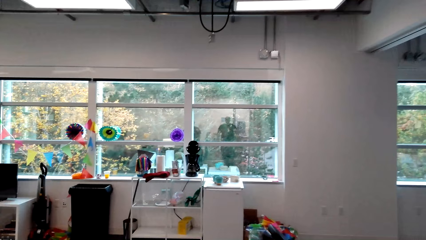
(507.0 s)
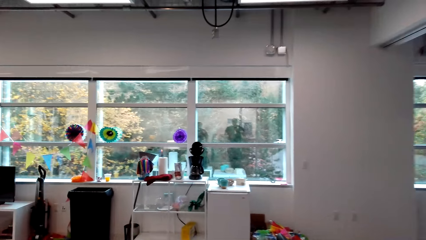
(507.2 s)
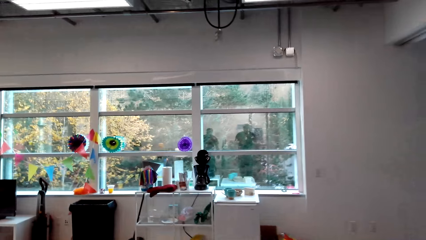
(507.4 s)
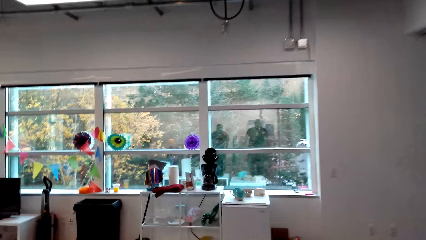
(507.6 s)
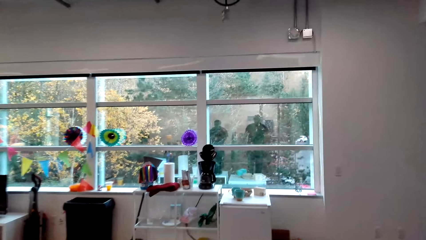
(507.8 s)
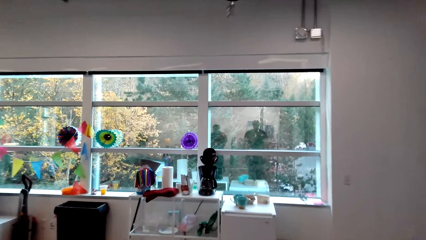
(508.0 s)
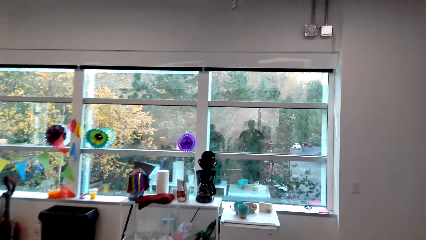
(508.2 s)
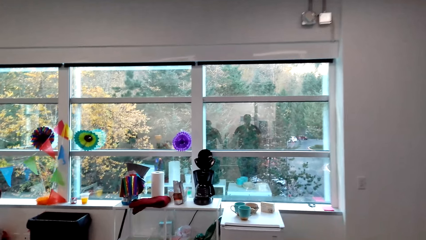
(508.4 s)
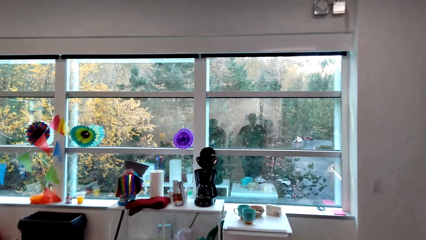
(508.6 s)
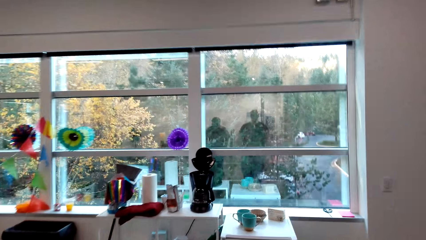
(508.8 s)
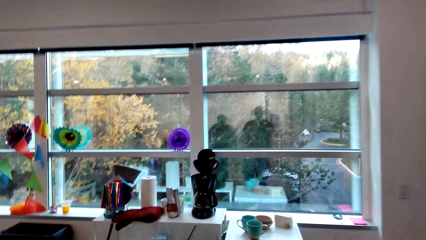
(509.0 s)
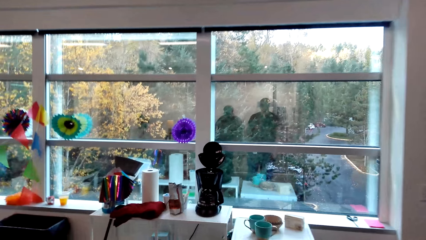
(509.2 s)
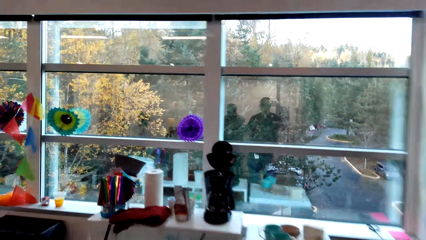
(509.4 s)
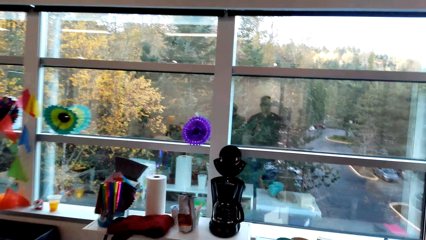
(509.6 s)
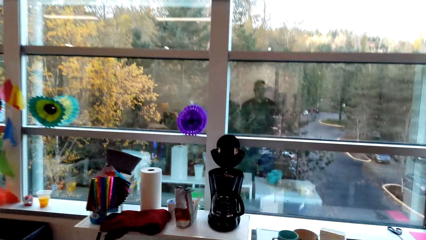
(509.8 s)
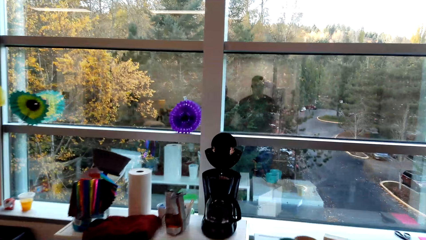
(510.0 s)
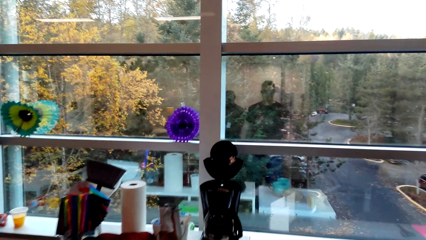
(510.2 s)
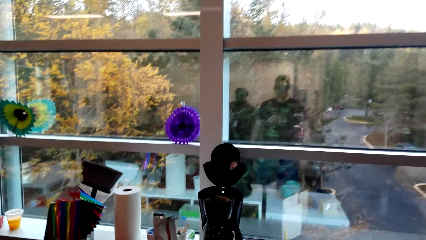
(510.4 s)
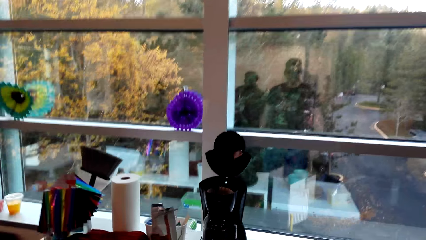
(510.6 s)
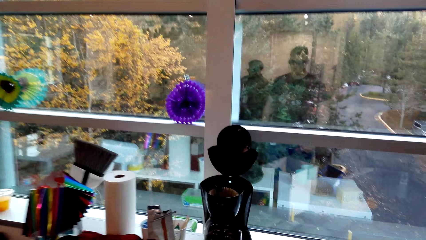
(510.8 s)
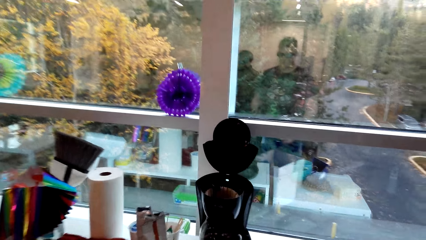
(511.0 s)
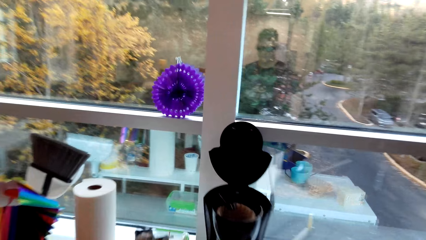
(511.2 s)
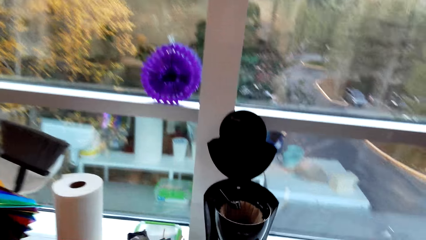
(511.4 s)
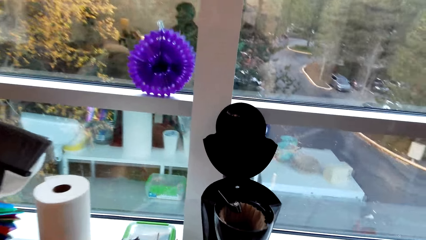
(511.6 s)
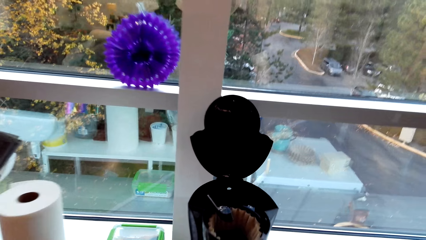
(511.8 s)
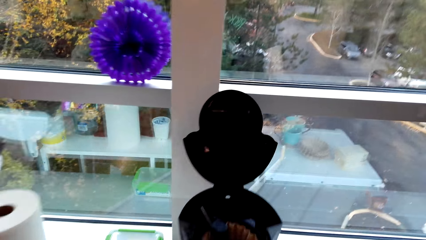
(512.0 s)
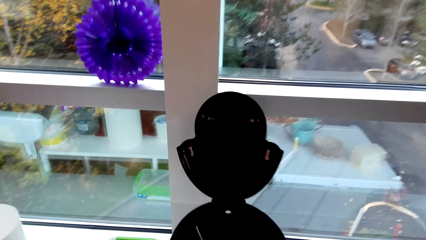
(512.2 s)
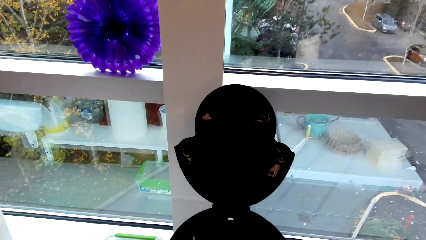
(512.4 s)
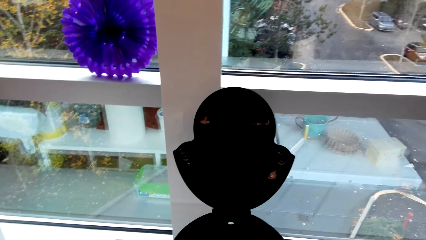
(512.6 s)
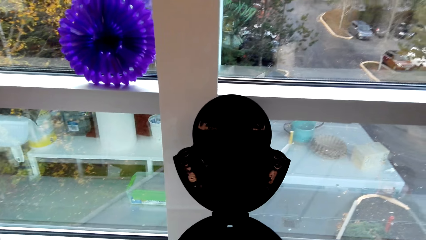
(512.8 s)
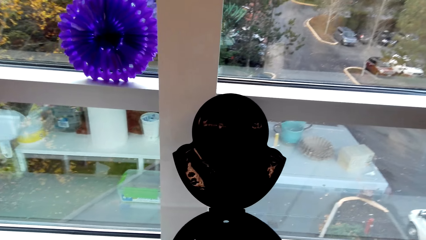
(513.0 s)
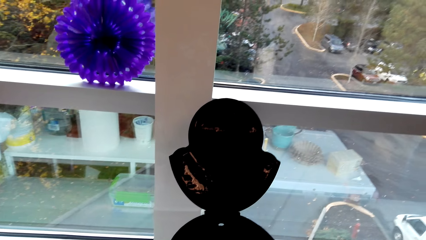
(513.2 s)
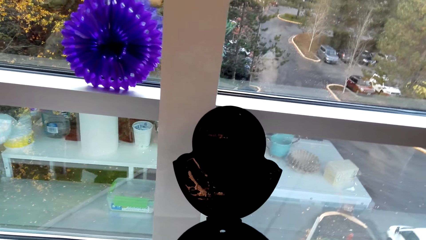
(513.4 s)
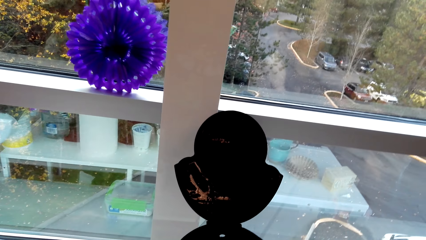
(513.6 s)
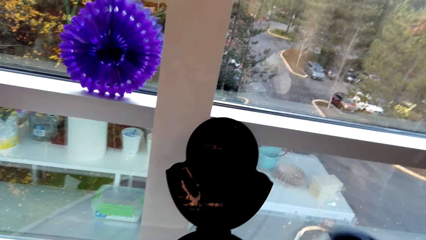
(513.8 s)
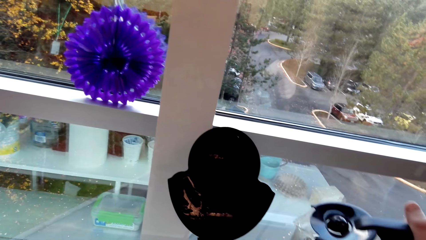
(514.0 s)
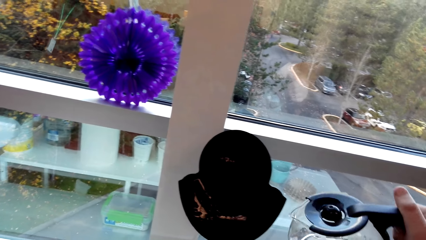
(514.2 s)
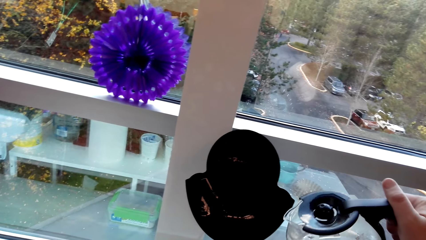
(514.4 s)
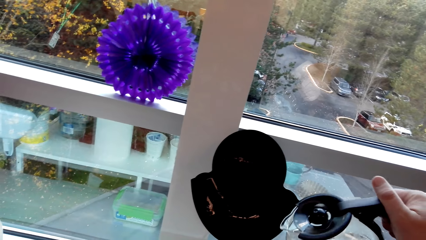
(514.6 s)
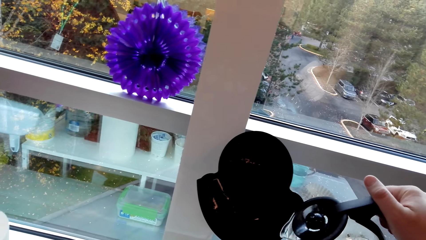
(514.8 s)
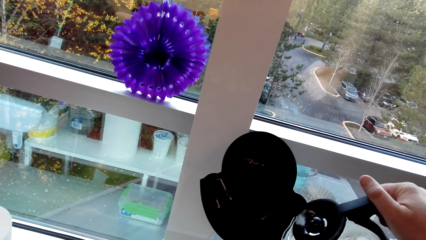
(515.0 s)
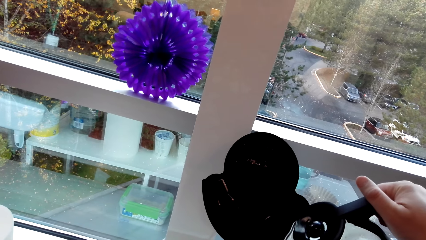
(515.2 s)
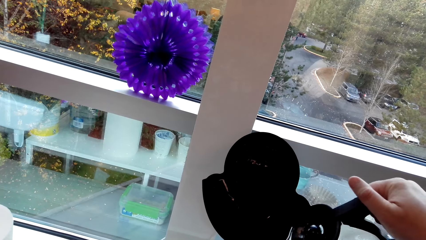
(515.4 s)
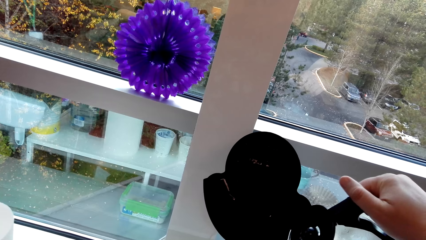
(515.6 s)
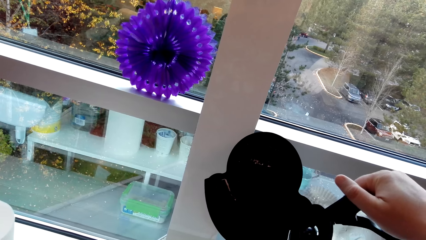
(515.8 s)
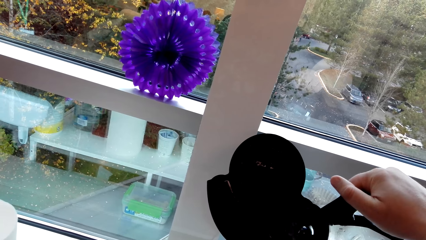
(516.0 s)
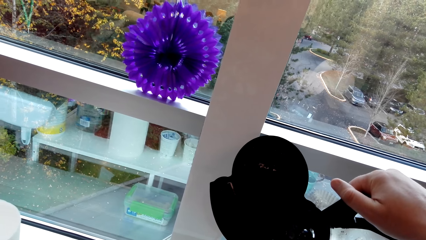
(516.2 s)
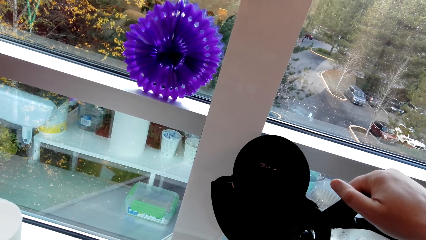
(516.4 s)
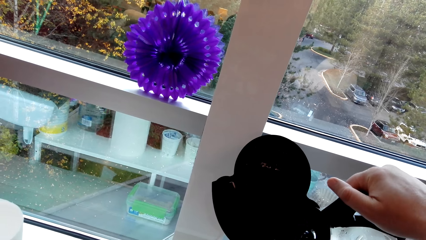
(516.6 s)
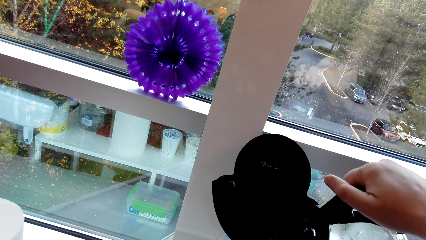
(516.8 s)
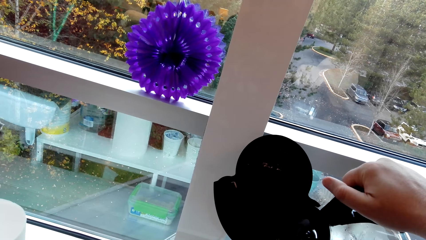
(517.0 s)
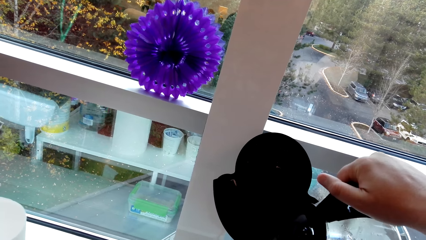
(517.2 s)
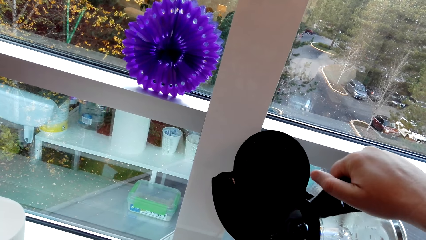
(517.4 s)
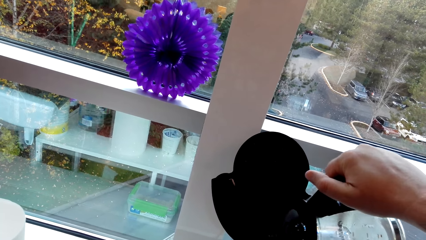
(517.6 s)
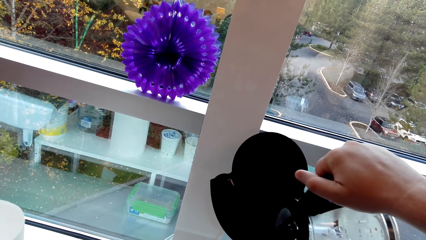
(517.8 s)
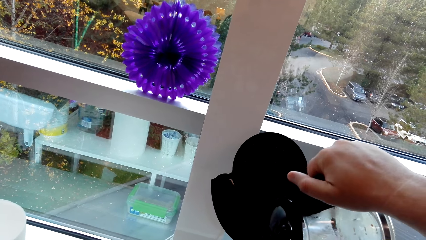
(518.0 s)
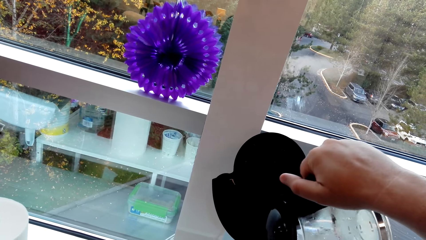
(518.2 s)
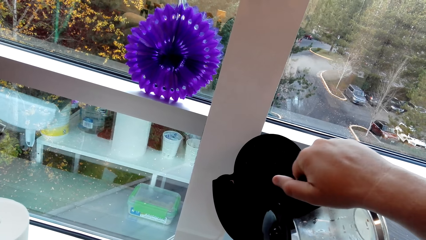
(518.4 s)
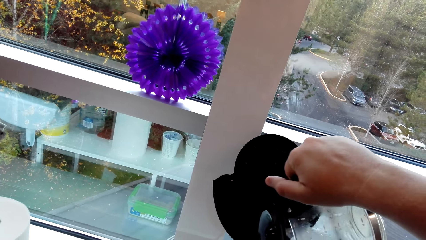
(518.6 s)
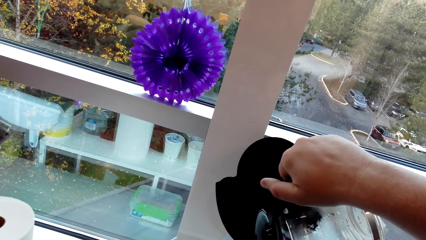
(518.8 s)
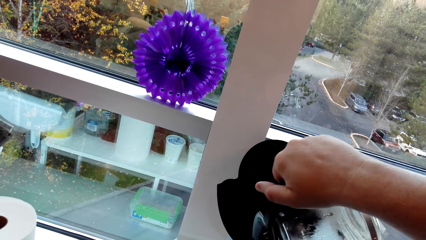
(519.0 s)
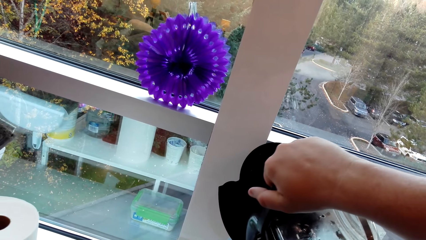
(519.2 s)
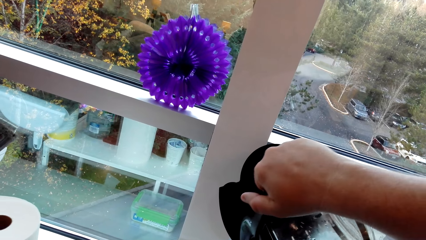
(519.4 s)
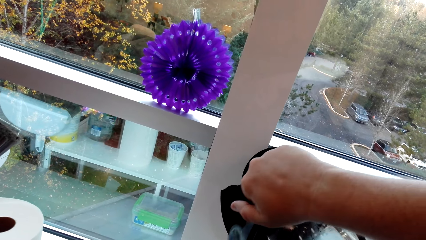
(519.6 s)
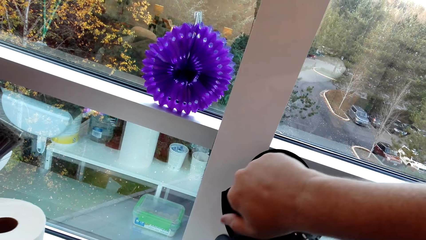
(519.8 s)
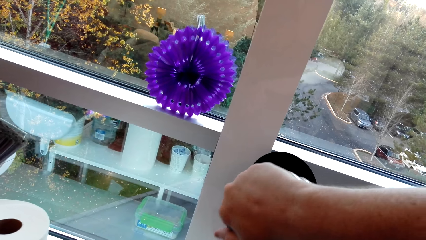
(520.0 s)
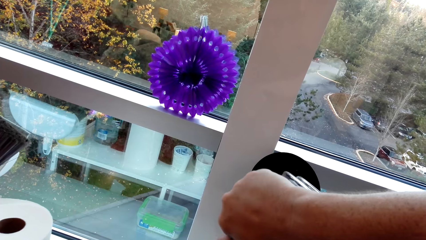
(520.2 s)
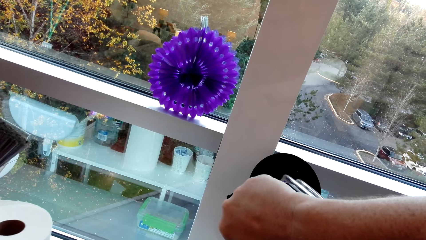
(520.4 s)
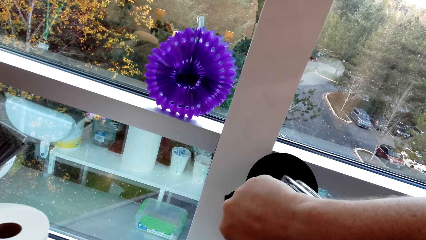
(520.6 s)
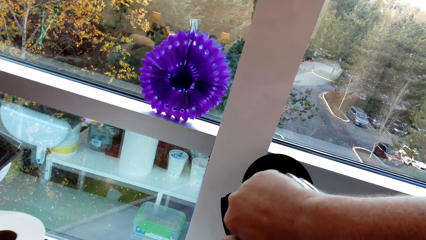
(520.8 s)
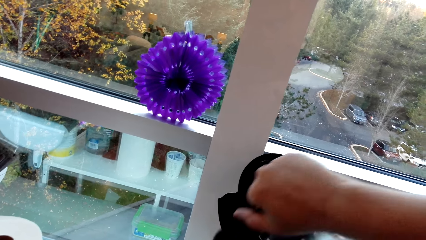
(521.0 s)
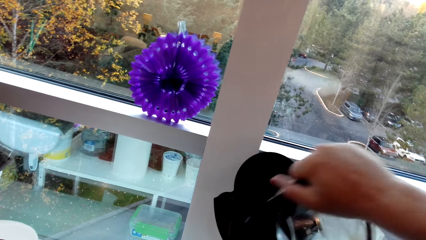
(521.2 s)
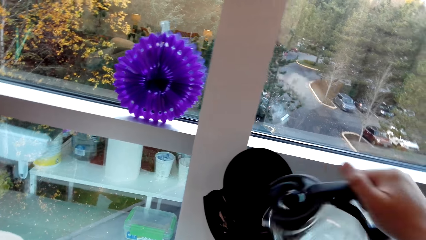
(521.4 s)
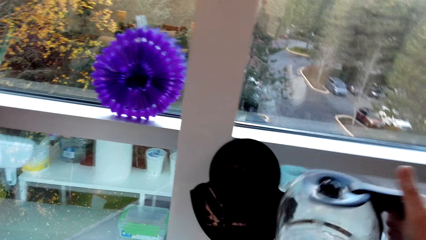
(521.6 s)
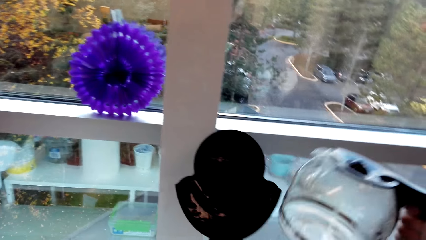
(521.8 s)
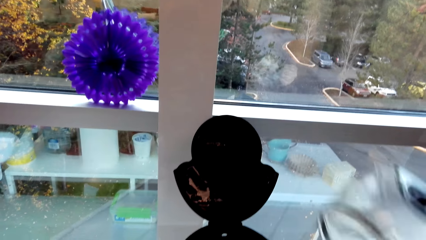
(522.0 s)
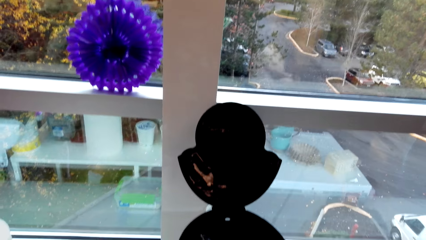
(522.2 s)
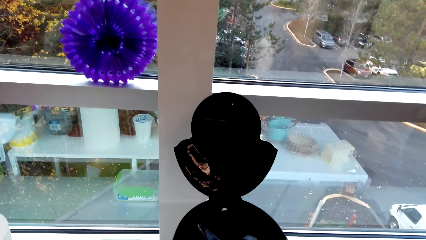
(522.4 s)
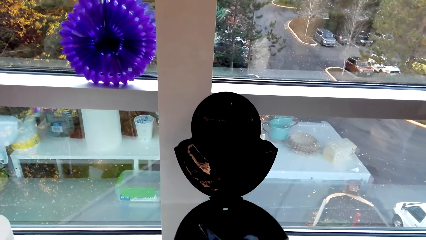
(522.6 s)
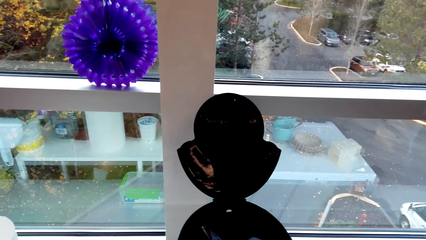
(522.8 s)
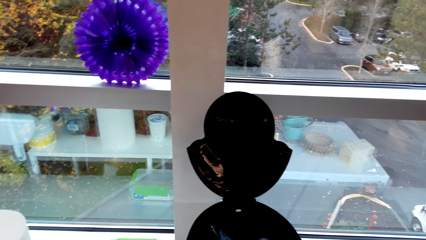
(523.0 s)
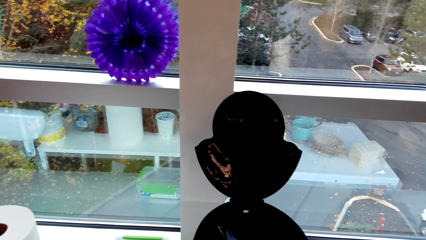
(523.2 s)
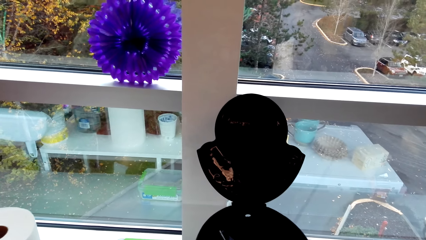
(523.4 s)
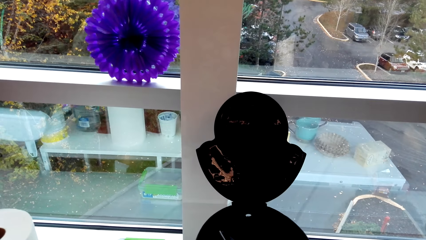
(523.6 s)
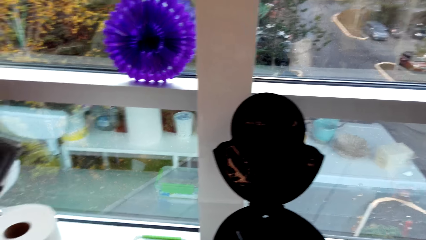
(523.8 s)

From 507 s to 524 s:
The camera wearer pours water in the coffee maker.
